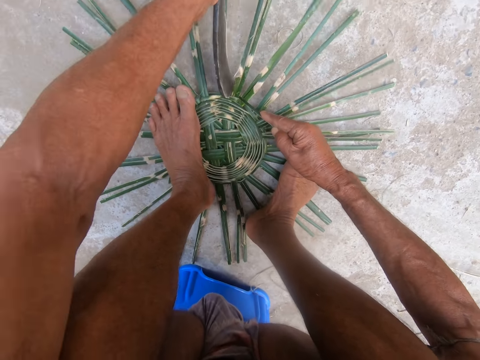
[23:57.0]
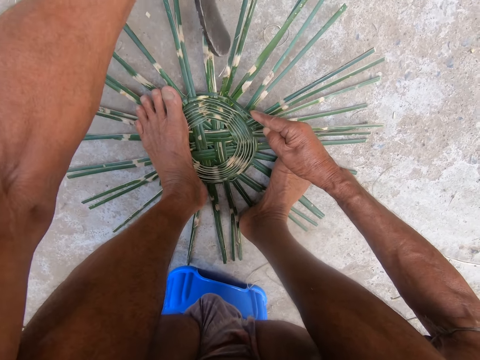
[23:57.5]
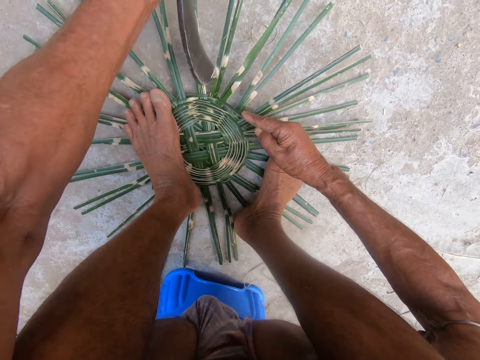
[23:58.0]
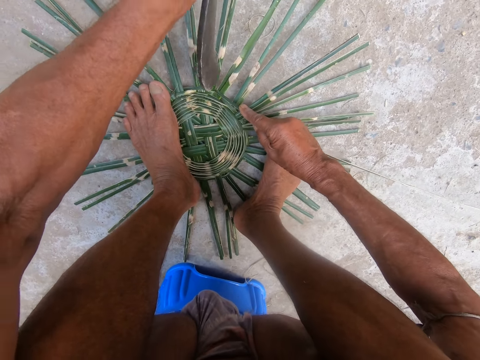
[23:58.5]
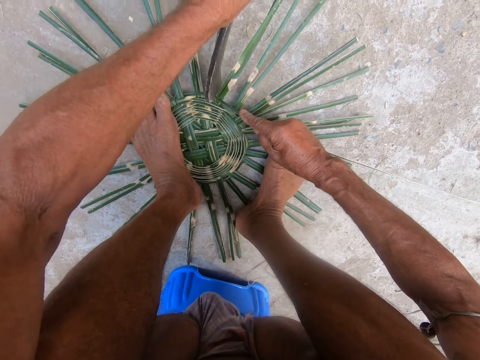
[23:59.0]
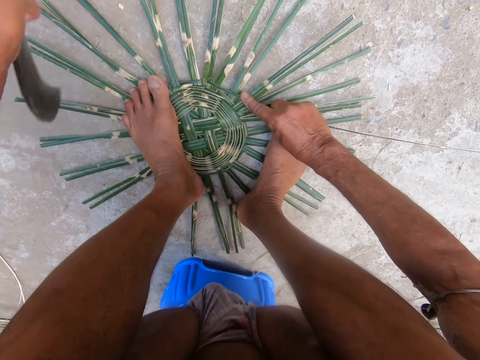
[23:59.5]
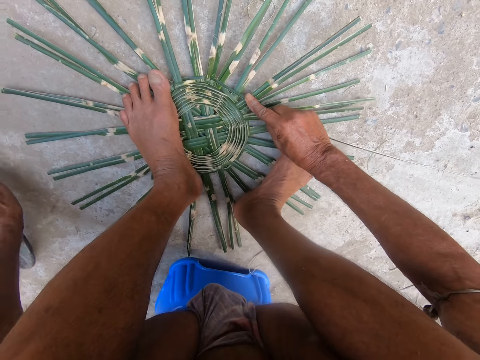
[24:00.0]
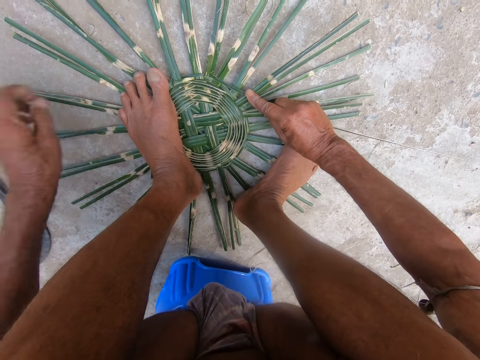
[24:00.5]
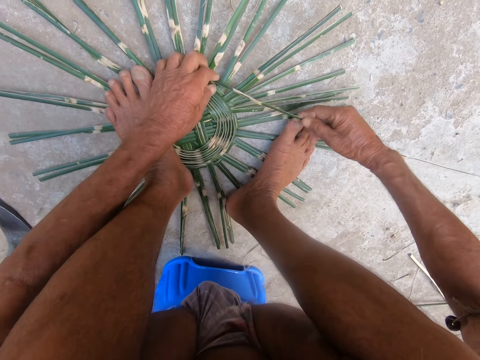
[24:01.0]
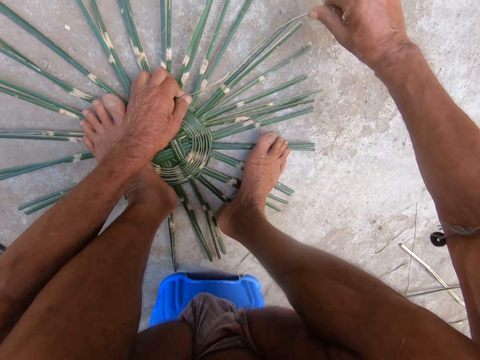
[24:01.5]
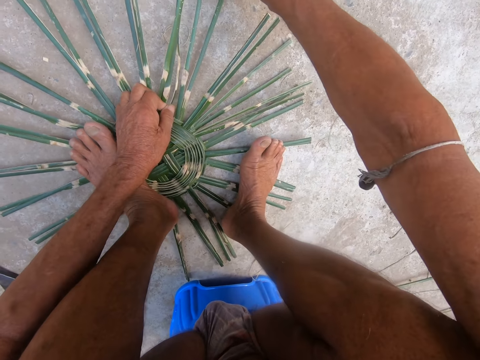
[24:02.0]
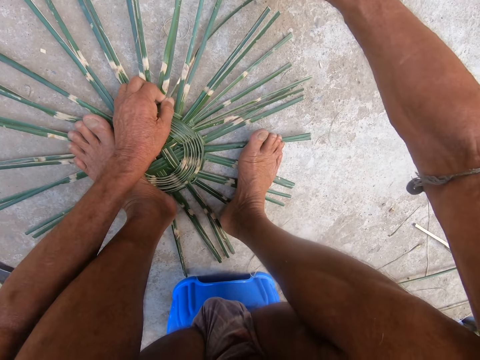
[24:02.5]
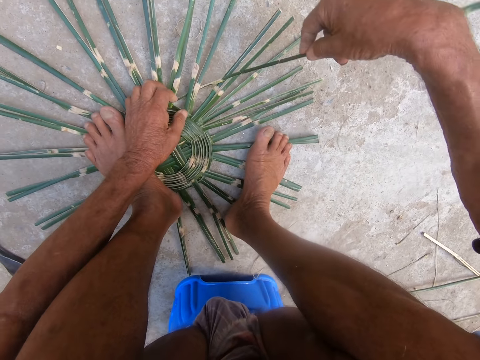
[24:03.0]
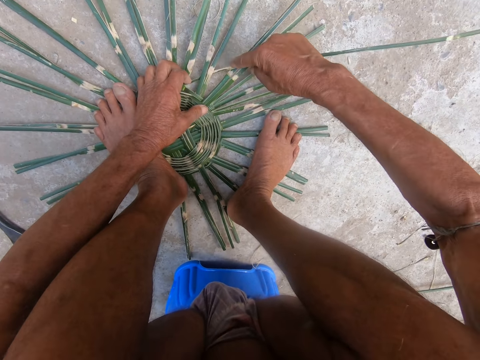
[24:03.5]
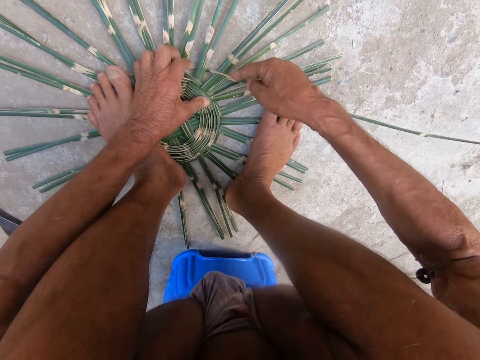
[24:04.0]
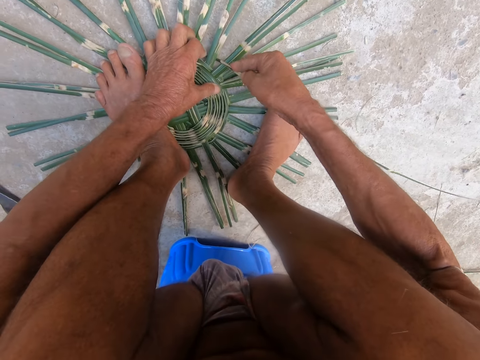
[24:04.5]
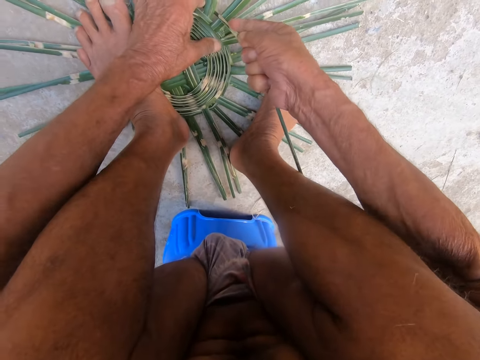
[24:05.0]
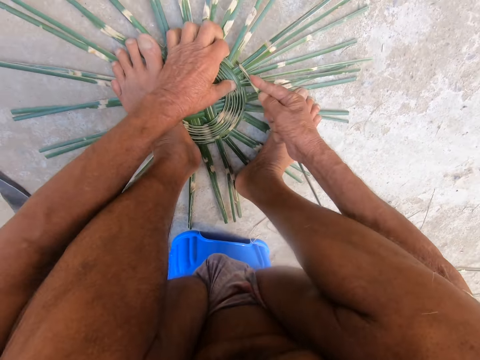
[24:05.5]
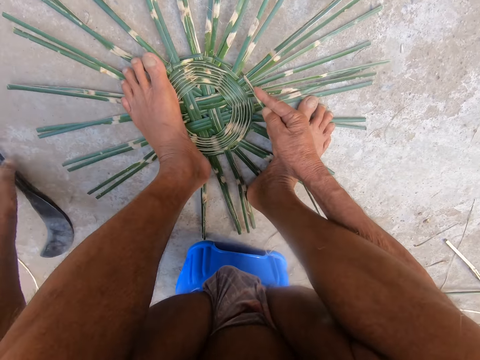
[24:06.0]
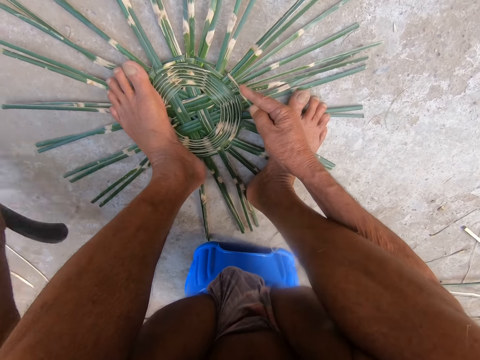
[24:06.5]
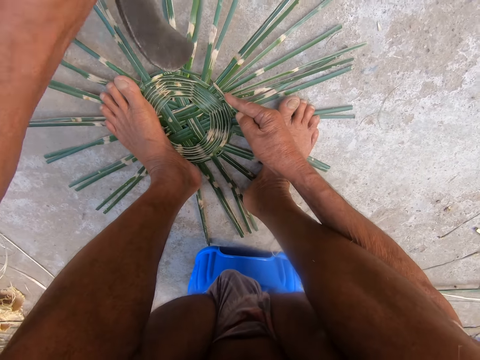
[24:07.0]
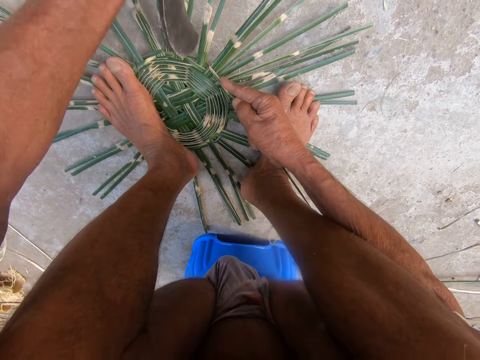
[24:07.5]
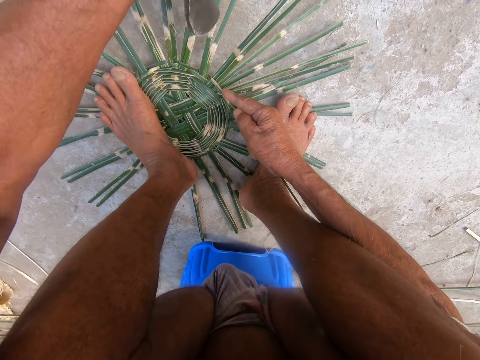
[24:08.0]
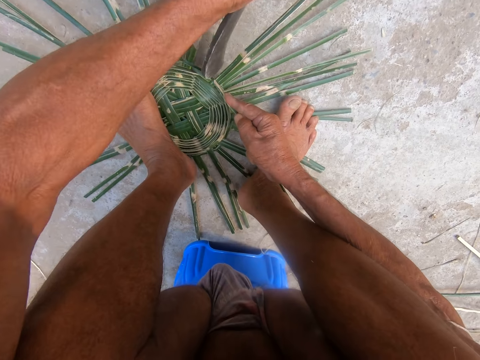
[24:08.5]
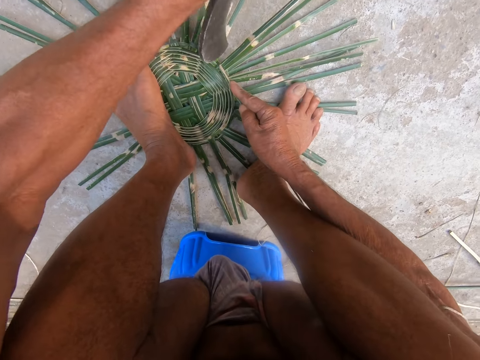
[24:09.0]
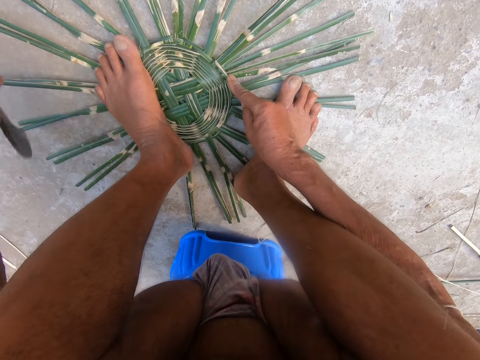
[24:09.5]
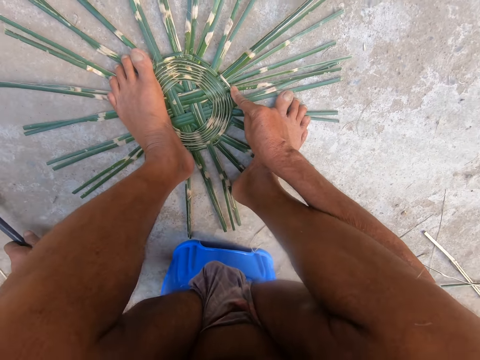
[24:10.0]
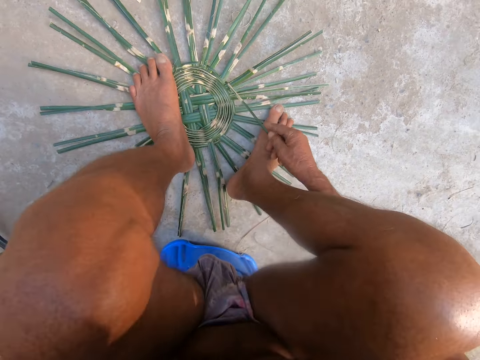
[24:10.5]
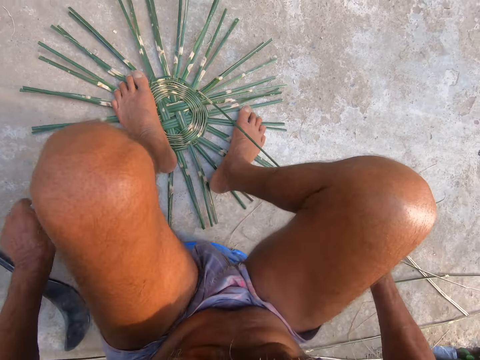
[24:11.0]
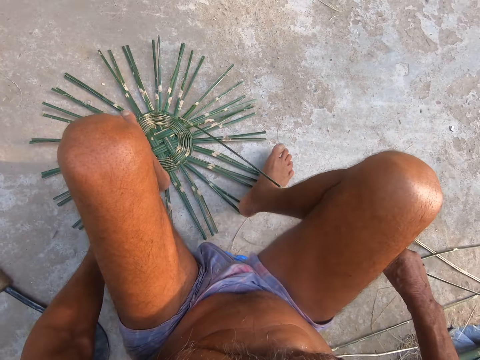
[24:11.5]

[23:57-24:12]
The camera wearer drops the sickle or knife on the ground with his left hand. He places his left hand on the wicker or reed on the ground. He weaves the wickers on the ground with his hands. He picks the sickle from the ground with his left hand. He uses the sickle on the weaved wickers on the ground with his left hand. He aligns the reeds with the knife. He drops the sickle on the ground with his left hand. He stretches the reed with a hand.

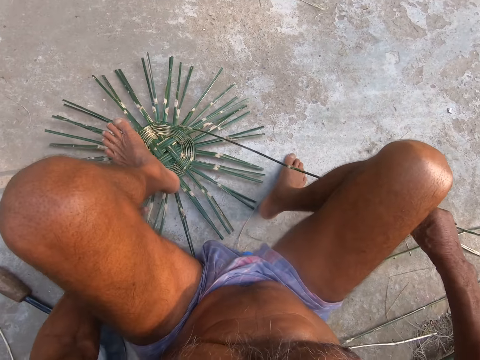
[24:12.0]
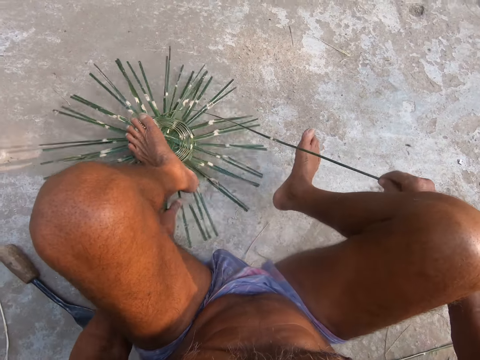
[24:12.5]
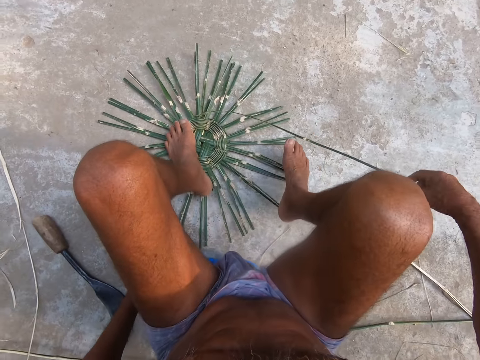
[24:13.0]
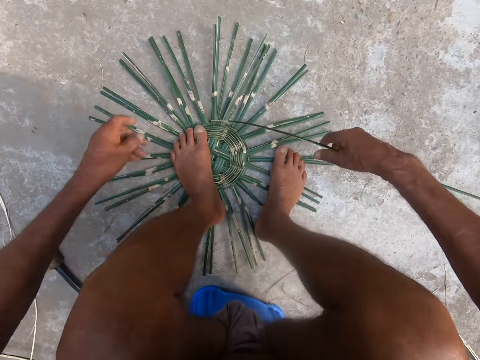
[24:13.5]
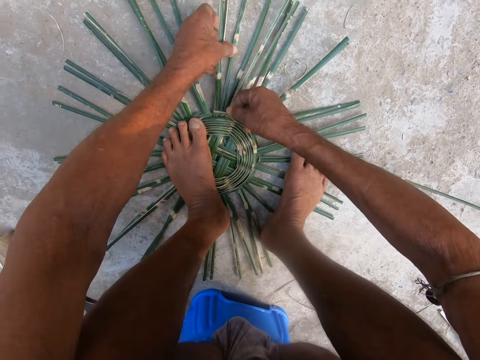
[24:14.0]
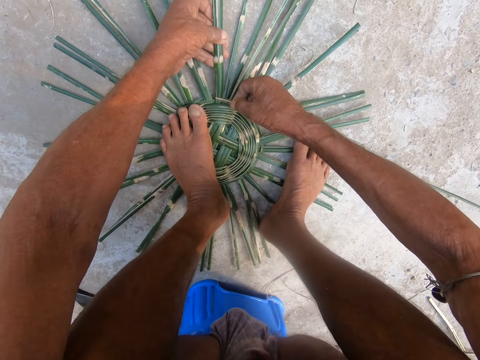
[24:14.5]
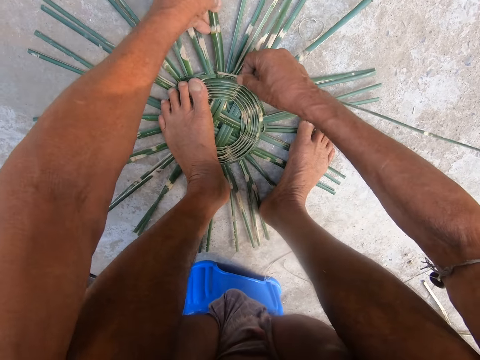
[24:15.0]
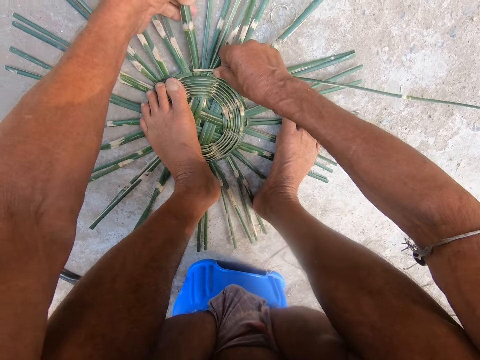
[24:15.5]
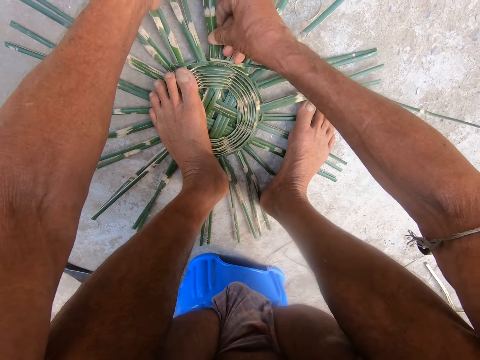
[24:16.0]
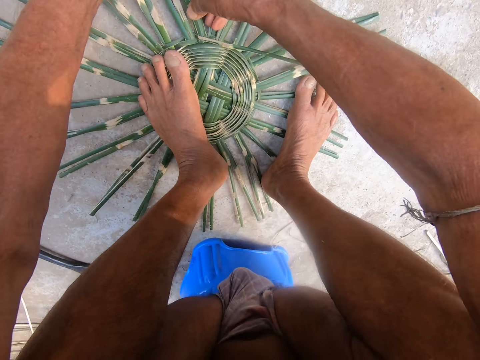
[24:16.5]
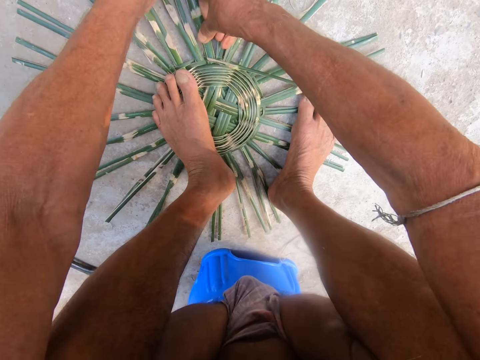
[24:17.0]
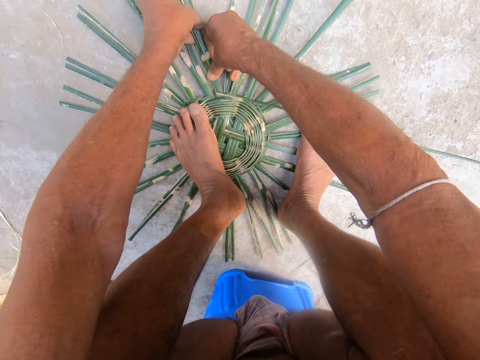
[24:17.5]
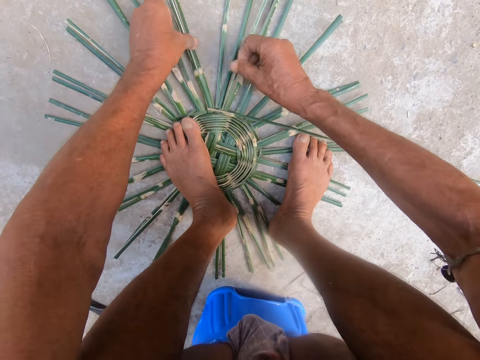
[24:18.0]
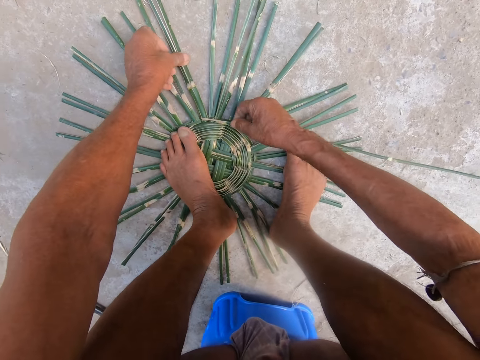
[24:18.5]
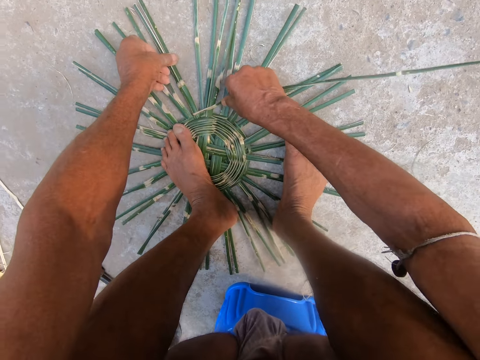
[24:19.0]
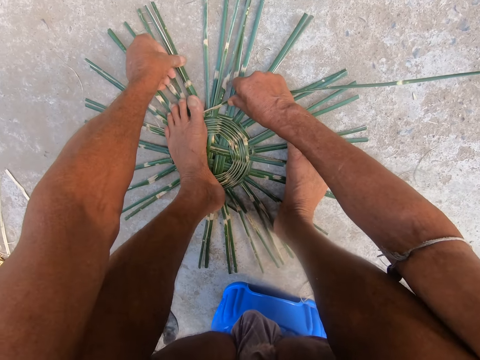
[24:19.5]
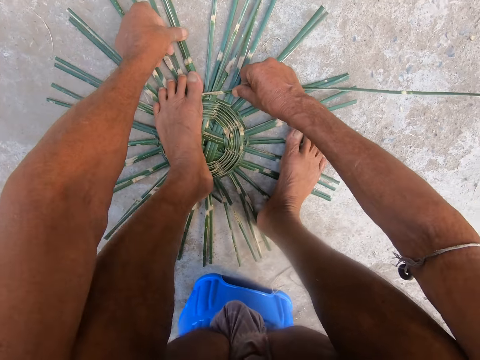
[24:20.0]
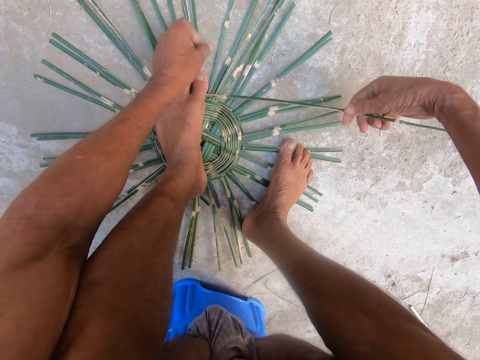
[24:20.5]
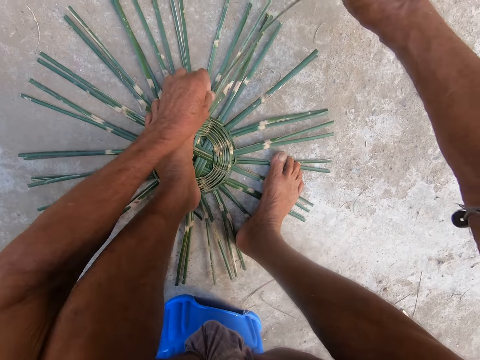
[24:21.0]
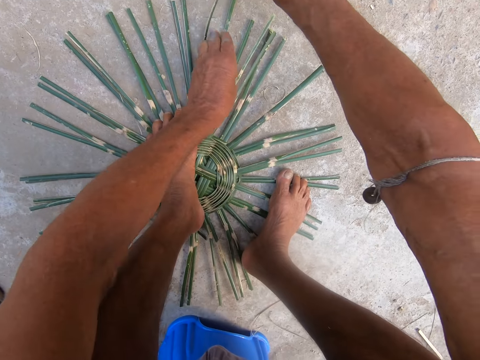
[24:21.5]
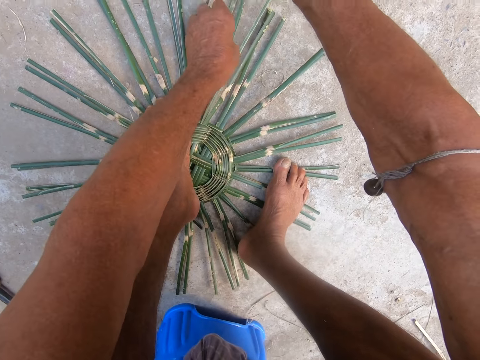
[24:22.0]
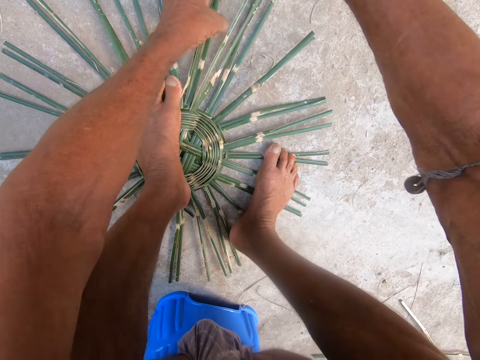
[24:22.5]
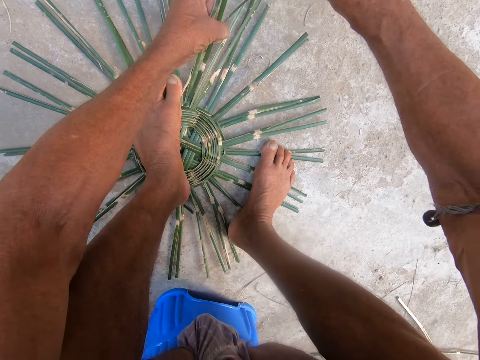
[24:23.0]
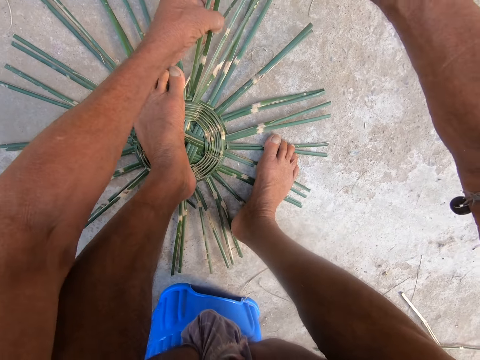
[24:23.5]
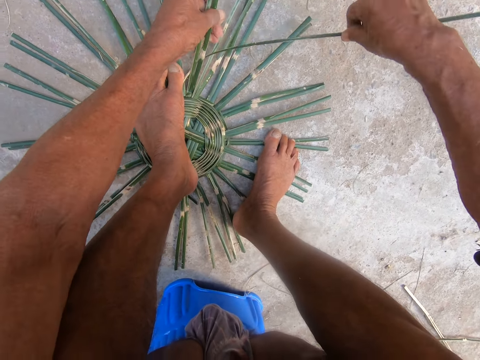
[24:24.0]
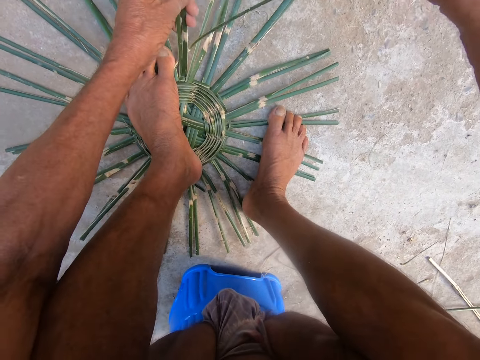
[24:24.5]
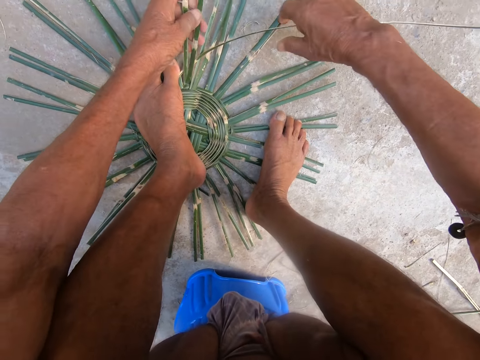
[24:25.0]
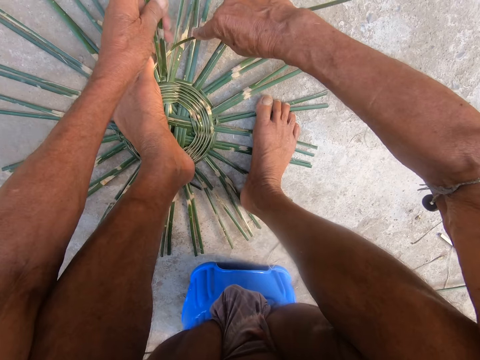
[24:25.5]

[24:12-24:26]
The camera wearer lifts the weaved wickers from the ground with his left hand. He aligns the reeds with a hand. He drops the weaved wickers on the ground with his left hand. He adjusts the wickers on the ground with his hands. He weaves the reeds with his hands. He weaves the wickers on the ground with his hands.
